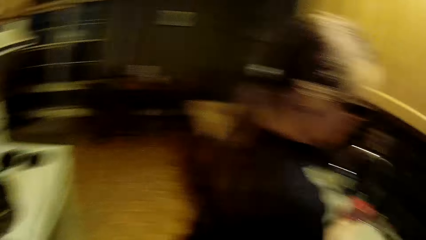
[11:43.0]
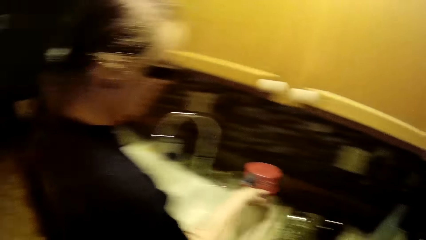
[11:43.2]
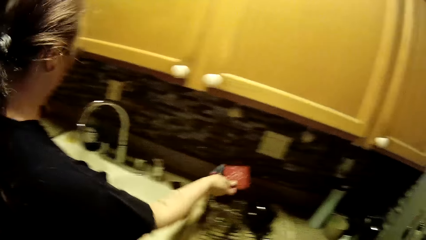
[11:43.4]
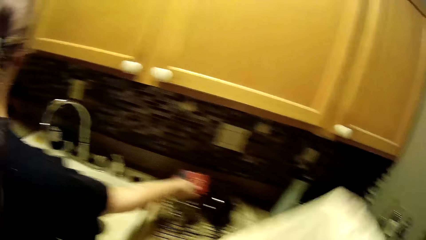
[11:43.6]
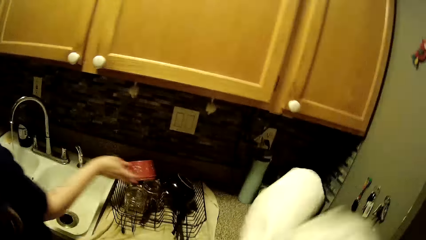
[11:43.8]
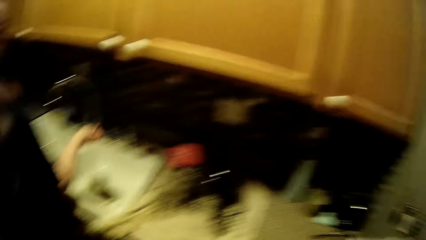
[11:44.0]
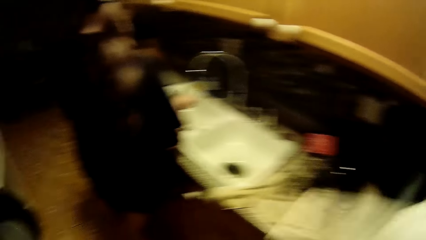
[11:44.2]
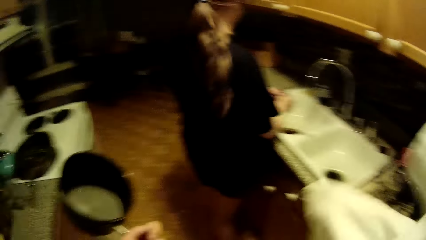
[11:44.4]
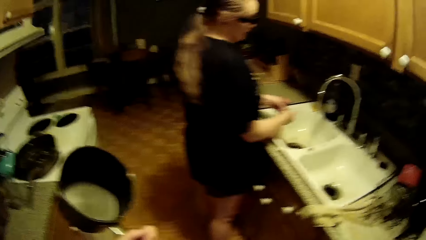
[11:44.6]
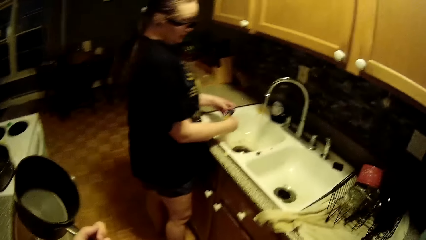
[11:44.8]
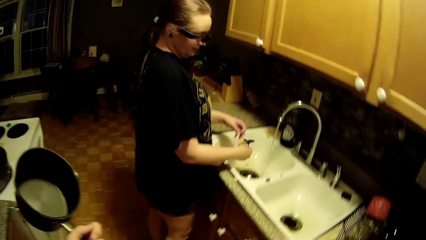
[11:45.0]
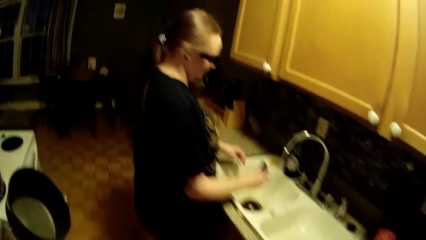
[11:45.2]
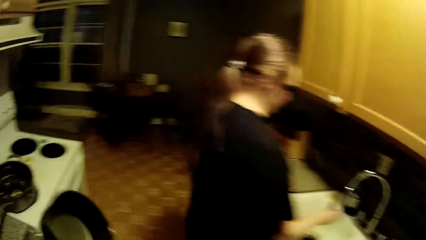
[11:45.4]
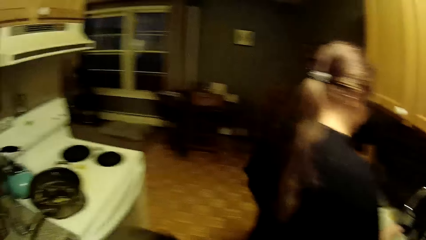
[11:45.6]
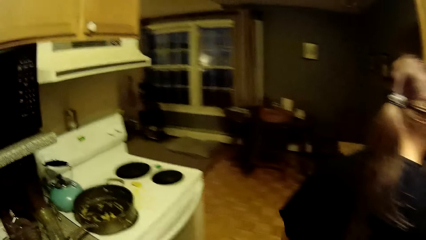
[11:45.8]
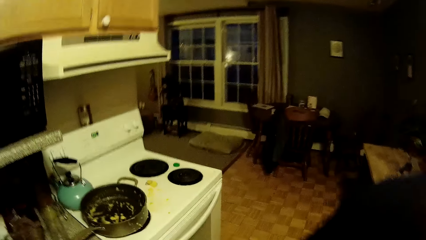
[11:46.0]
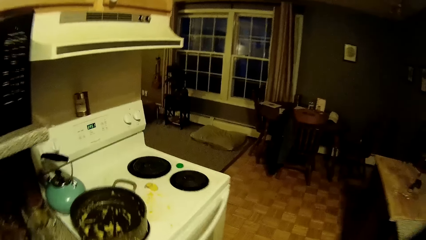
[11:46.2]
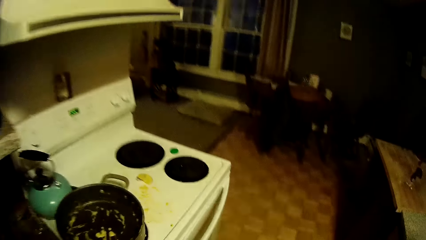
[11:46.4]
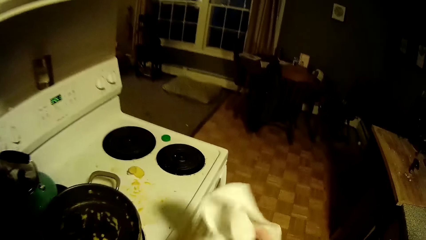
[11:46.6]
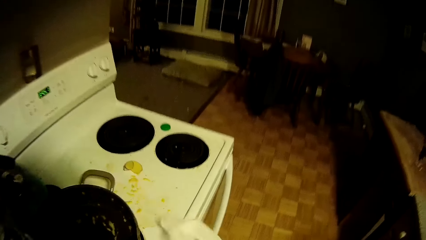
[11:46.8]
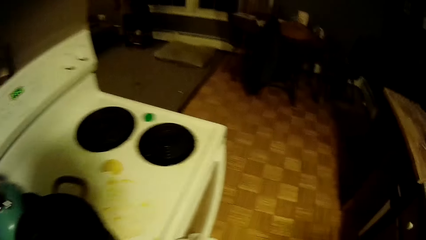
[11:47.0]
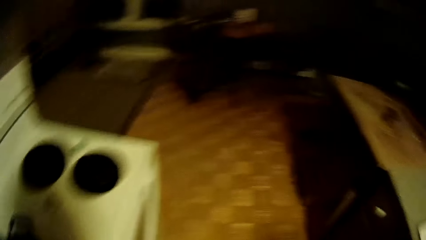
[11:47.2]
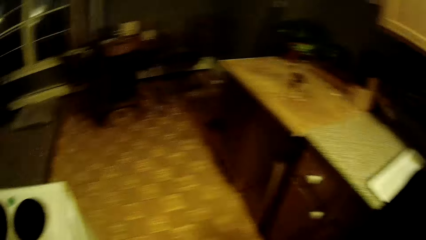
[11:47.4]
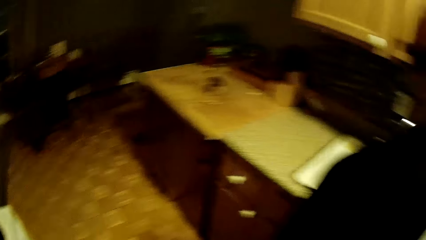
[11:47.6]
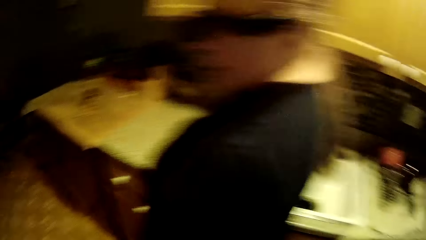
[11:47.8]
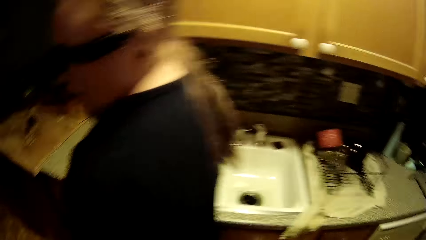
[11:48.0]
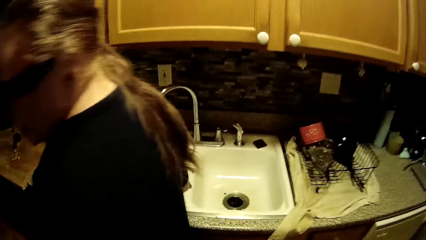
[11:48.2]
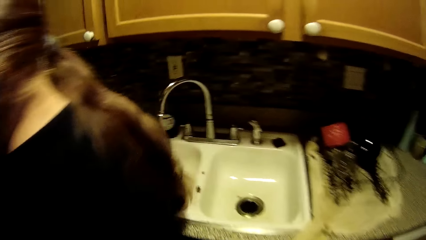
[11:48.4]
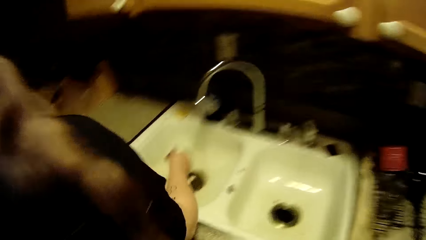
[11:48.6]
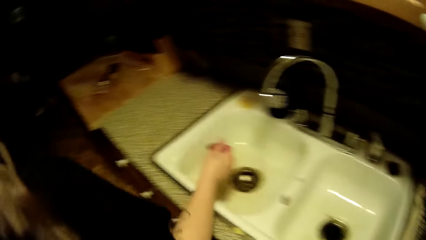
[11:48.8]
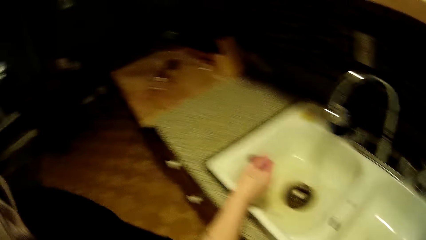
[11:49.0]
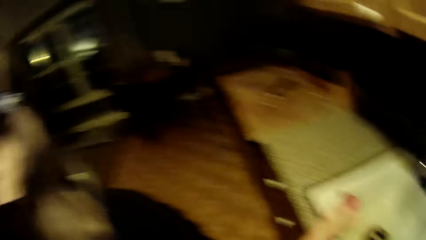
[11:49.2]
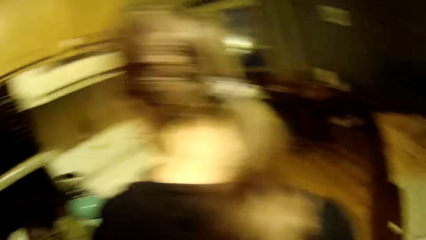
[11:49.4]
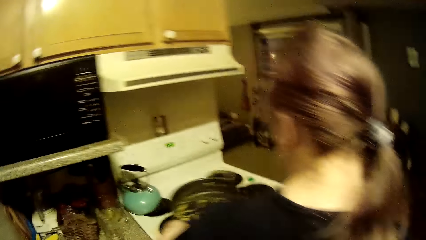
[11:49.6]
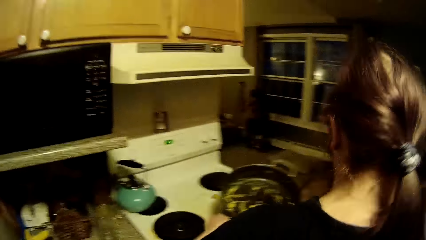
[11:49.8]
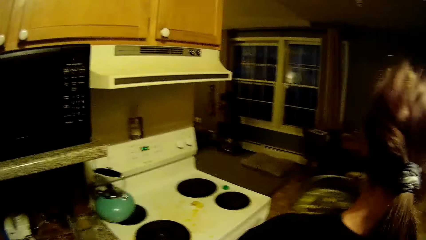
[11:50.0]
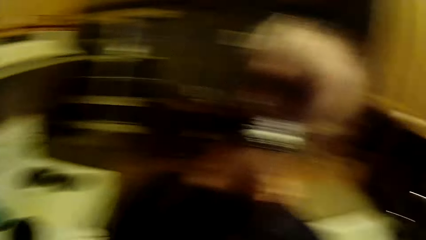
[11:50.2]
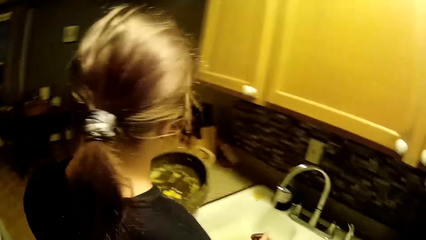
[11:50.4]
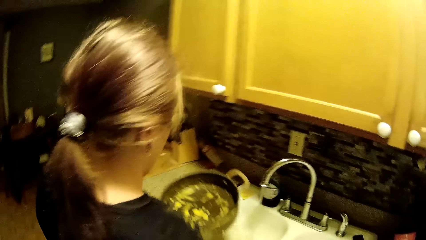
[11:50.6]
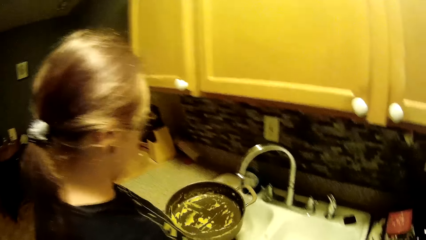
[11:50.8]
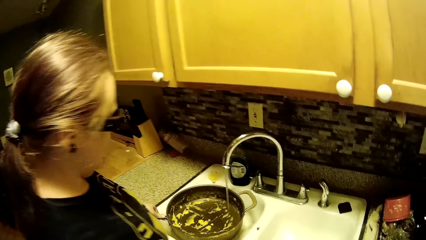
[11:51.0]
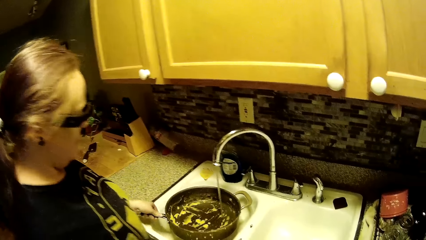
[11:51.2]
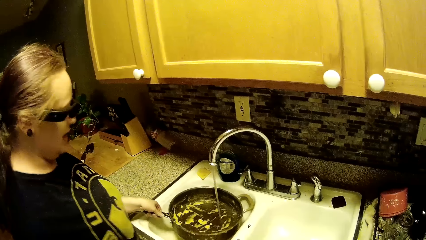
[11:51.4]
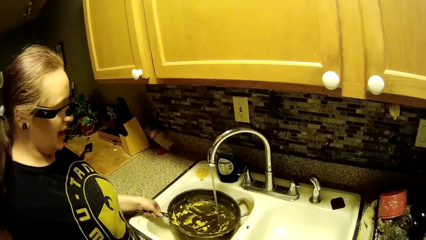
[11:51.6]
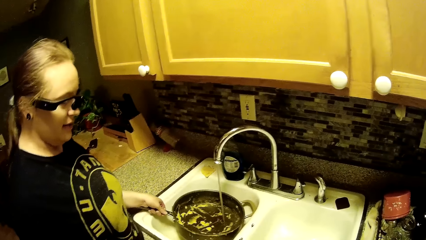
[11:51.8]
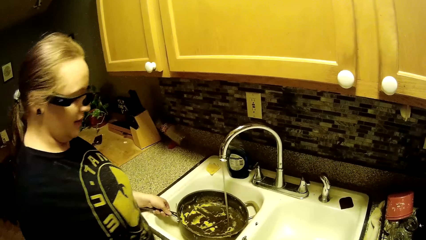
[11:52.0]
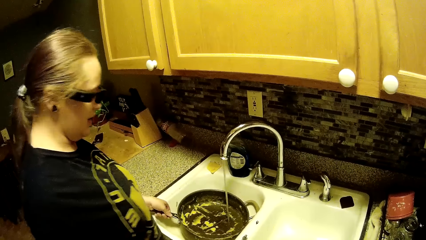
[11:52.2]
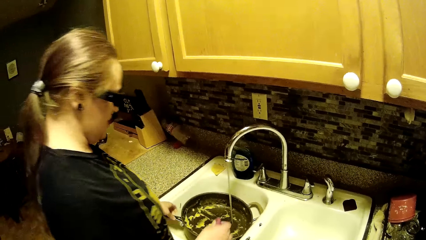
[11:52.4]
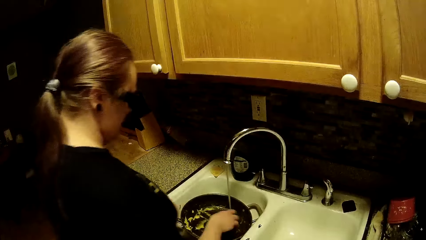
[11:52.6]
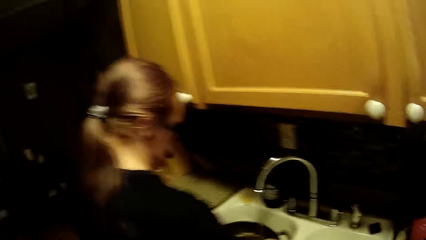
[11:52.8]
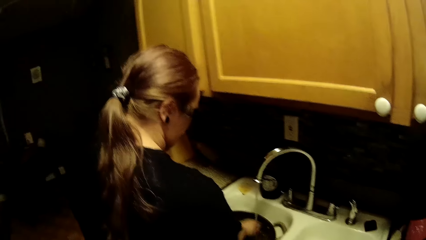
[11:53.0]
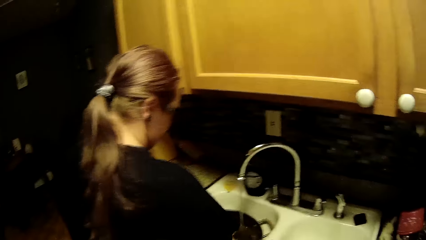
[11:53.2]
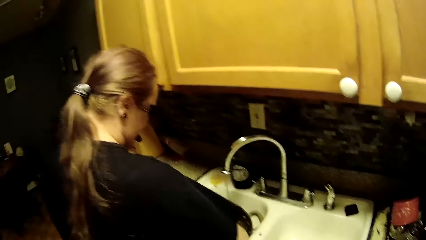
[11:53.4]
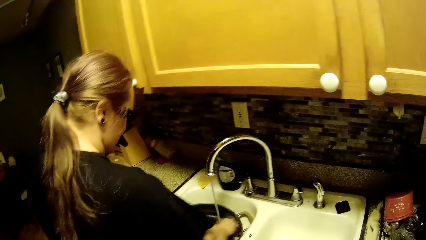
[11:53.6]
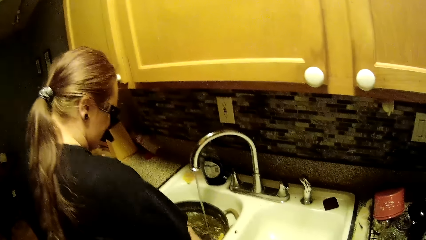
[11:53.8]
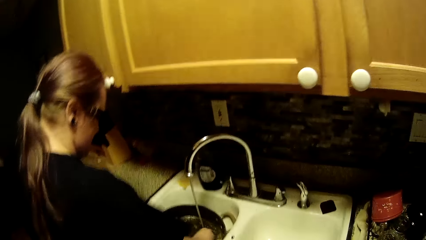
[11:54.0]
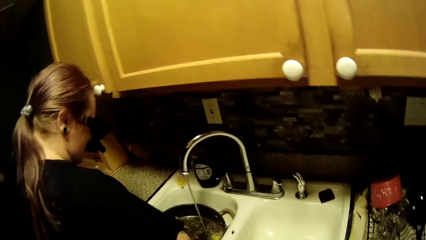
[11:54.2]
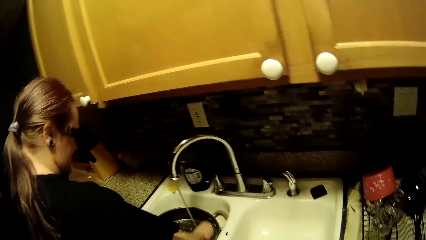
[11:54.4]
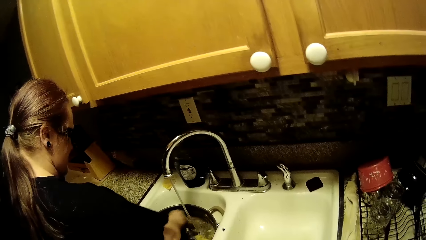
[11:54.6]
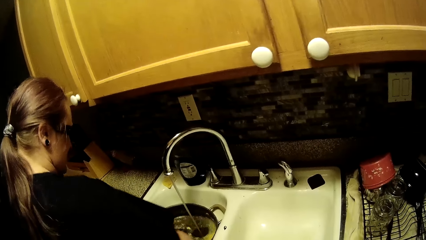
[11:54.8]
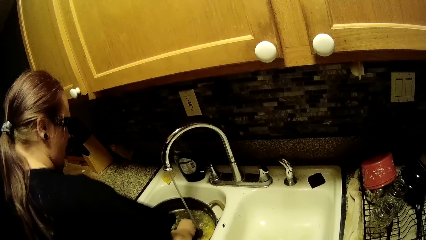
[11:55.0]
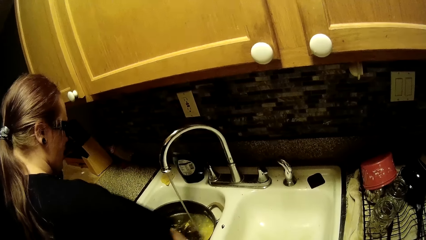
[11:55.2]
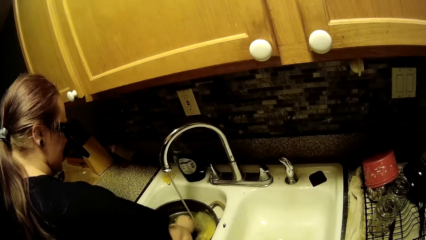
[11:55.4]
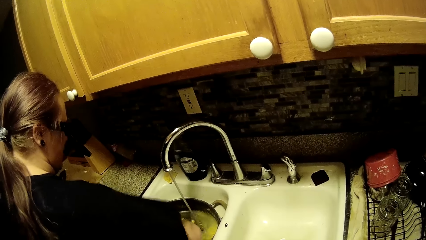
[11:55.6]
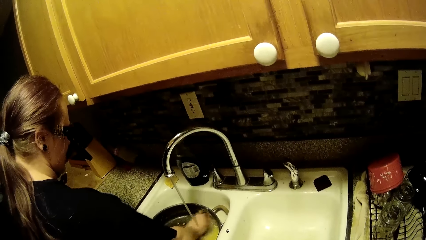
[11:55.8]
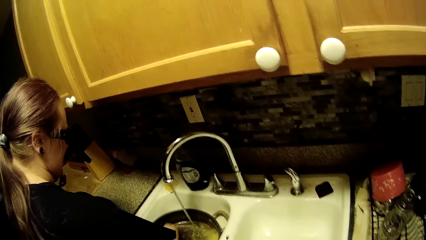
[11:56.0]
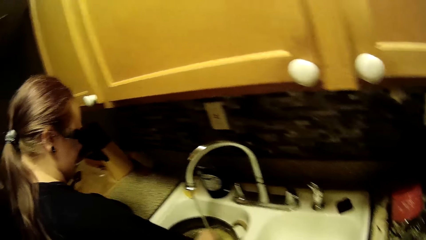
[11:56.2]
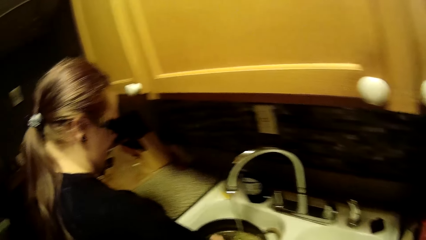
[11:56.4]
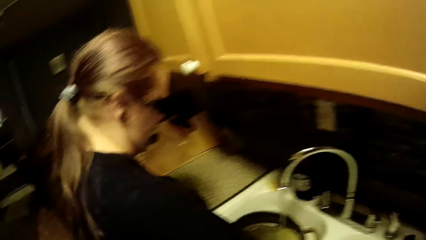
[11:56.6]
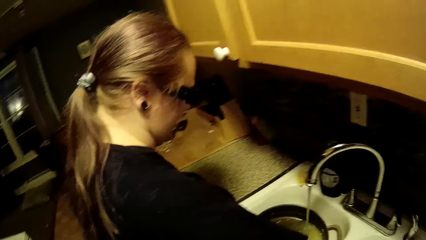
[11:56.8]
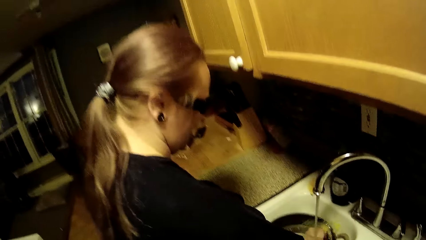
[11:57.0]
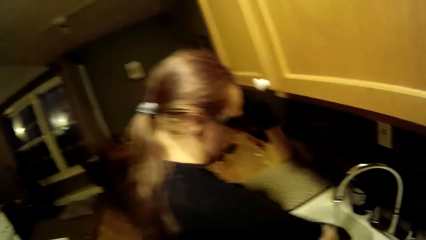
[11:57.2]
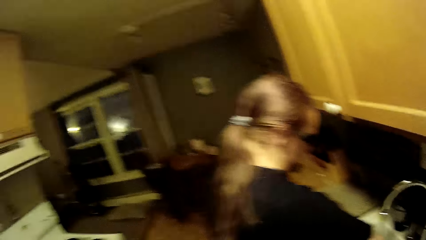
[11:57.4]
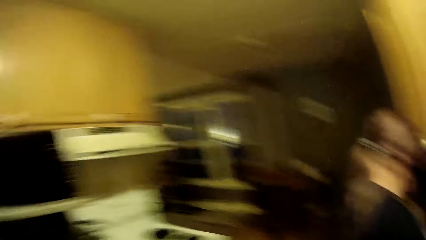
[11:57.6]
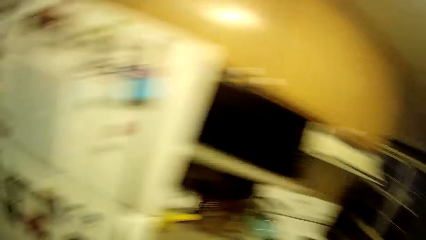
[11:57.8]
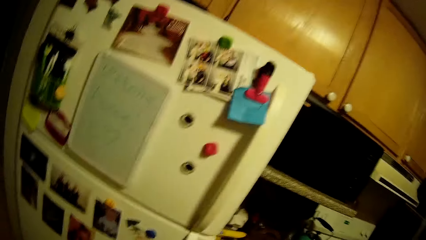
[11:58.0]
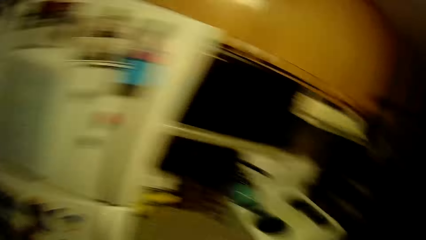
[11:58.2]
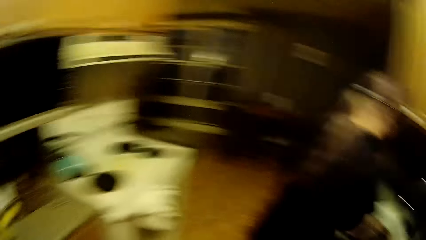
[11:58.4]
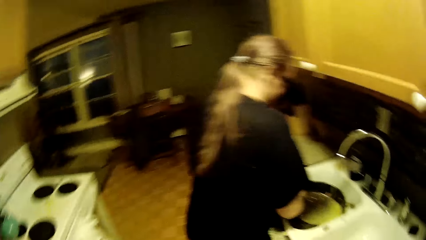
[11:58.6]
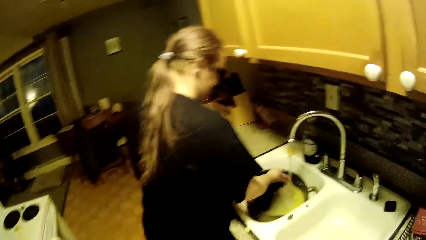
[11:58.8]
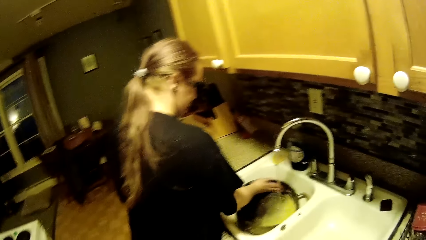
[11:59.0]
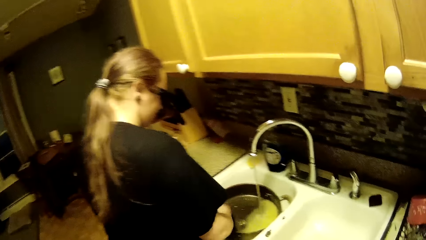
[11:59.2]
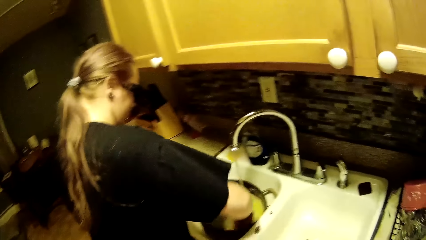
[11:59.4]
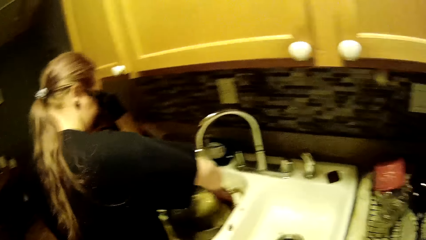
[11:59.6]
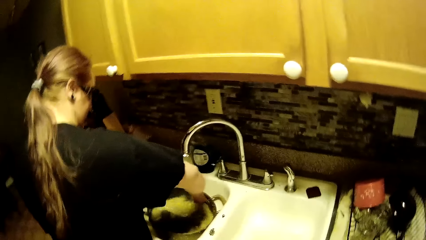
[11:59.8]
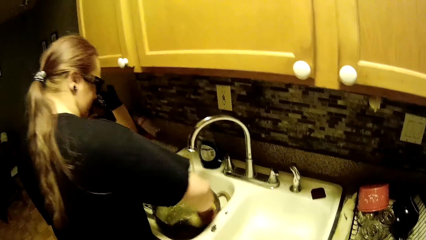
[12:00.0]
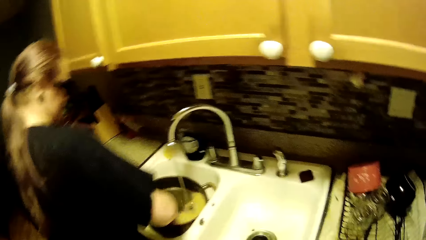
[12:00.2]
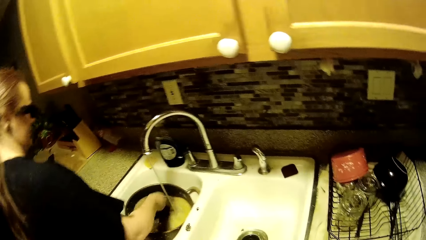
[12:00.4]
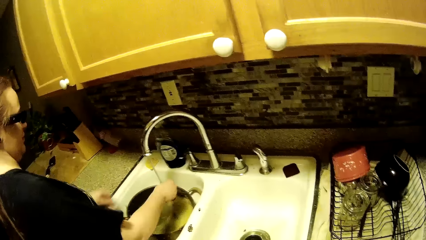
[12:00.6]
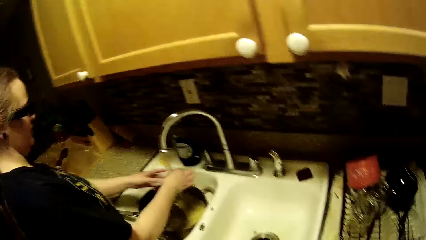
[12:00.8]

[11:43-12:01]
The woman drops the bowl on the plate rack with her right hand. She picks up a pan from a gas cooker with her left hand. She places the pan in the kitchen sink under the water with her left hand. She washes the pan in the kitchen sink with both hands. The camera wearer looks around.
